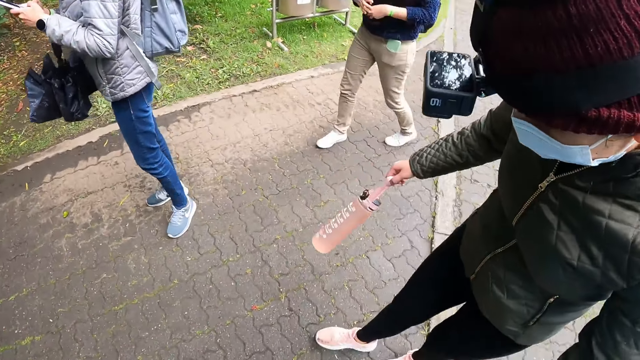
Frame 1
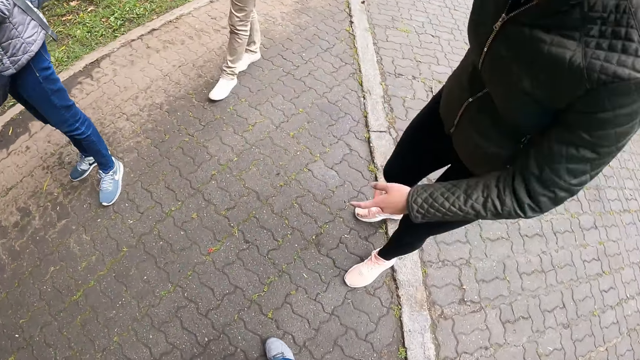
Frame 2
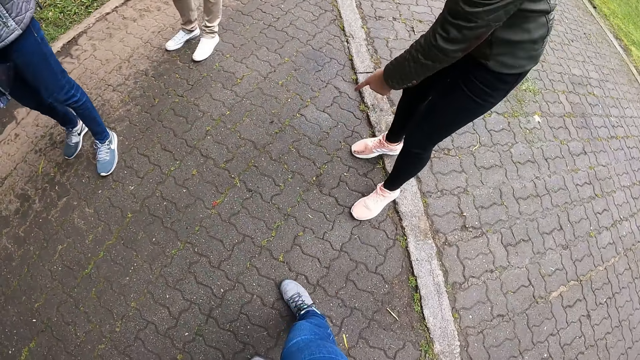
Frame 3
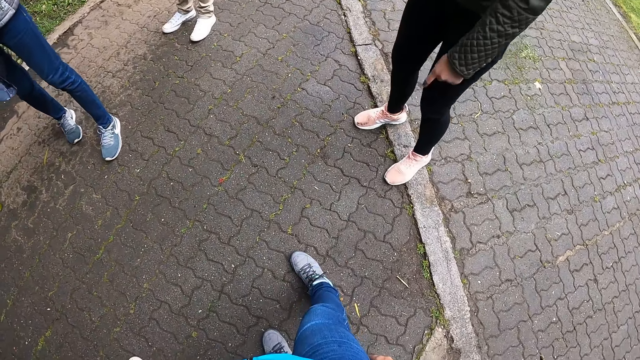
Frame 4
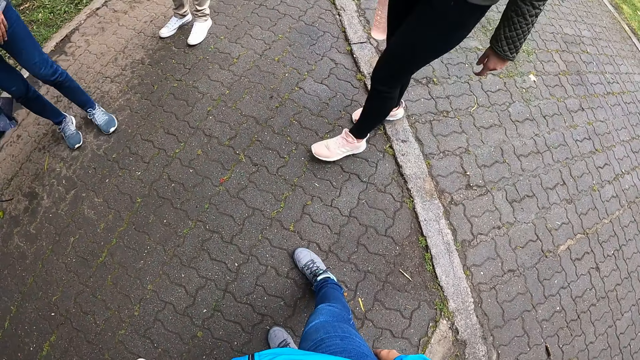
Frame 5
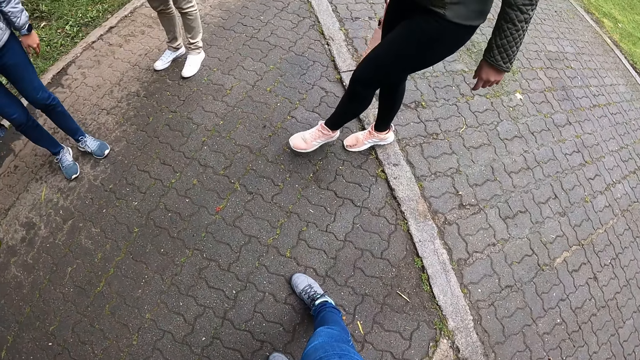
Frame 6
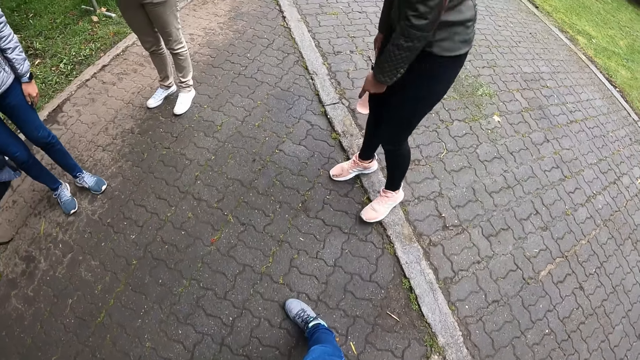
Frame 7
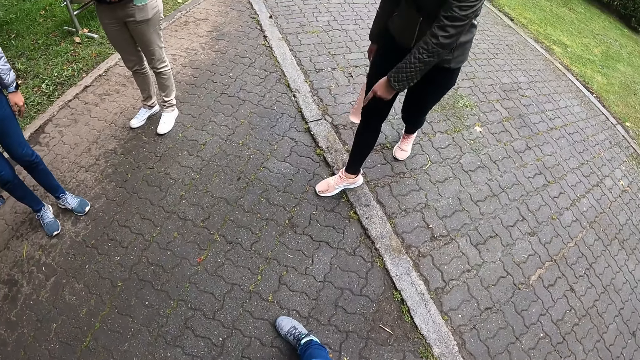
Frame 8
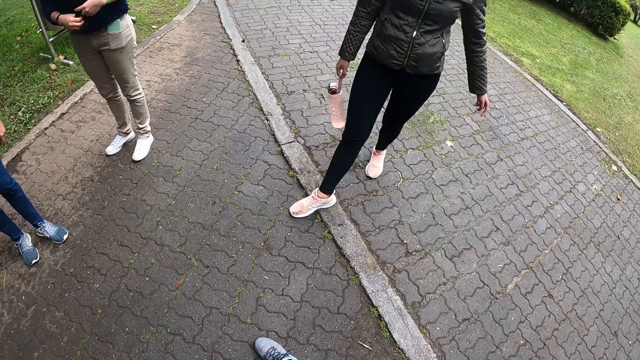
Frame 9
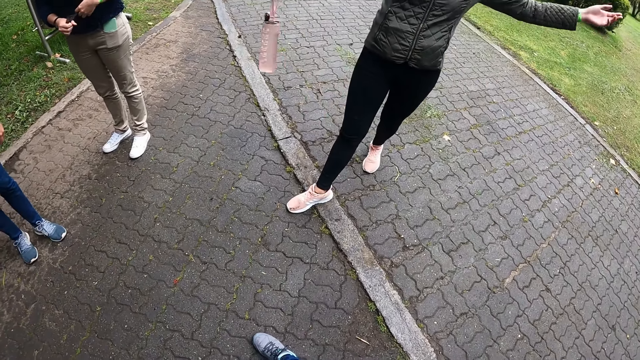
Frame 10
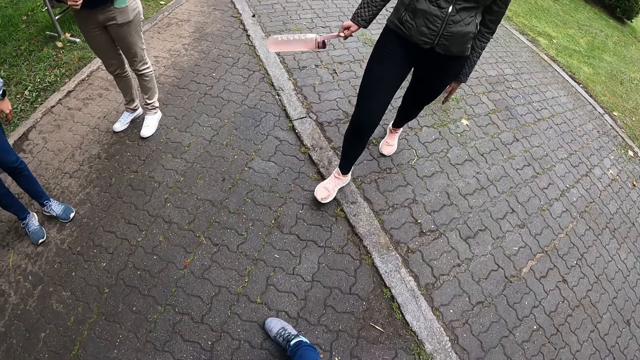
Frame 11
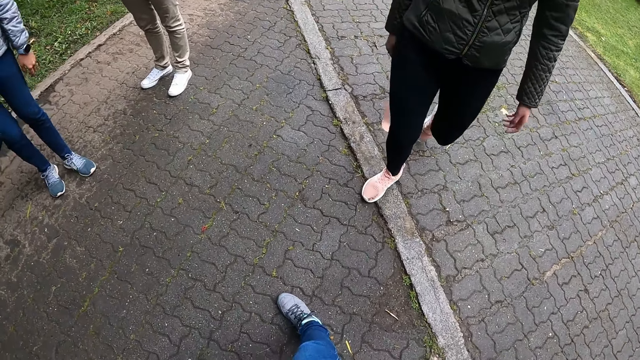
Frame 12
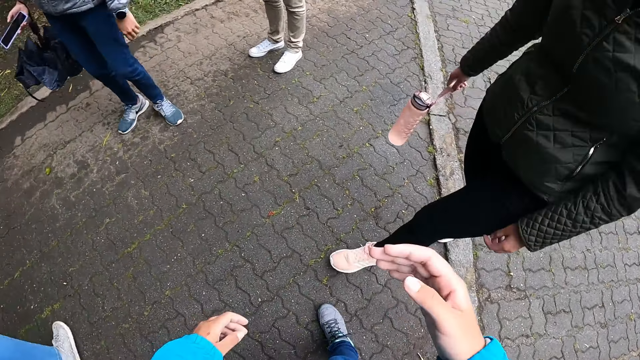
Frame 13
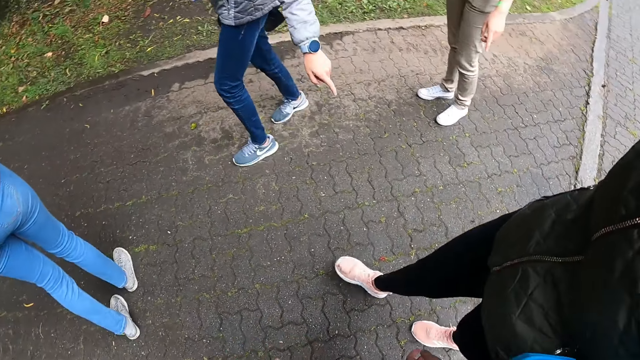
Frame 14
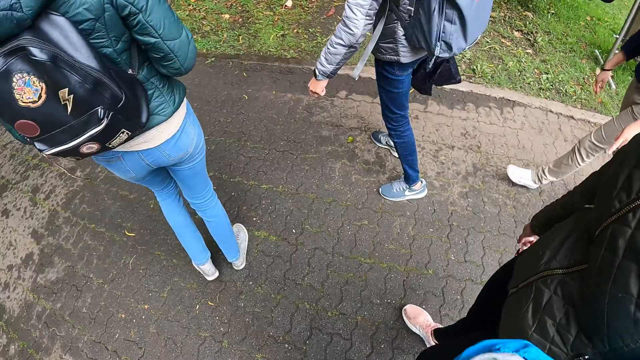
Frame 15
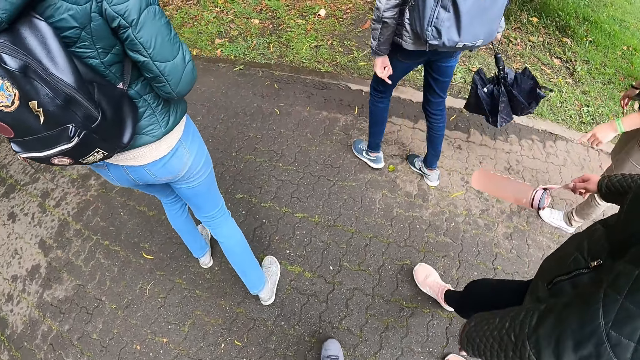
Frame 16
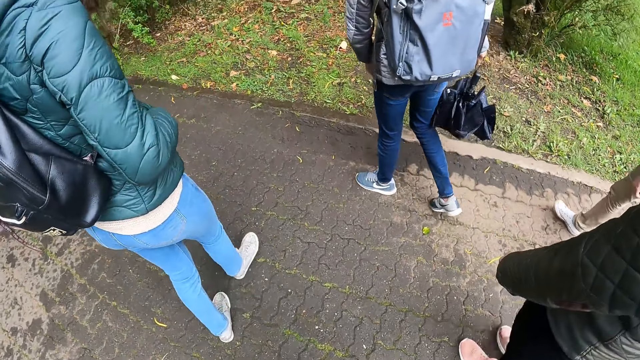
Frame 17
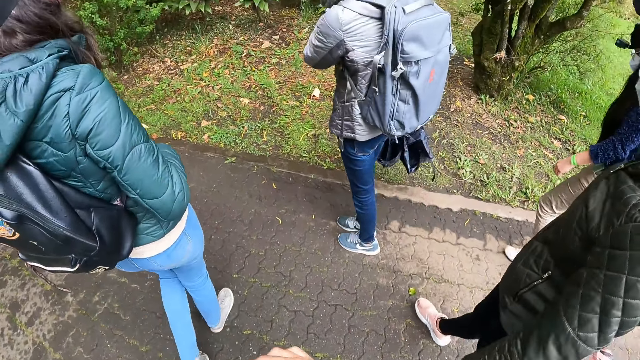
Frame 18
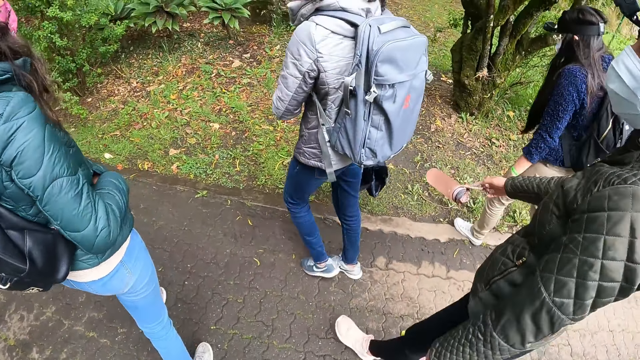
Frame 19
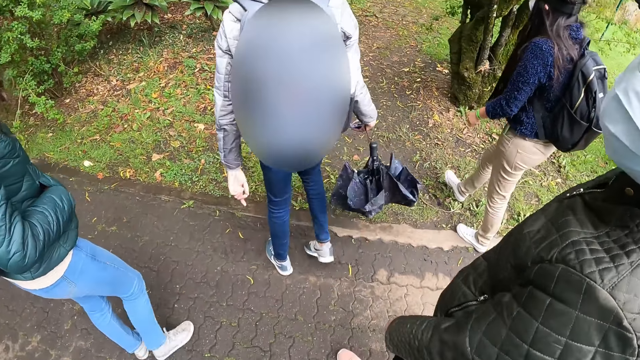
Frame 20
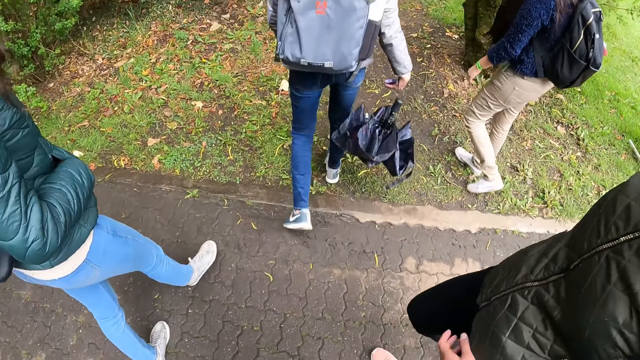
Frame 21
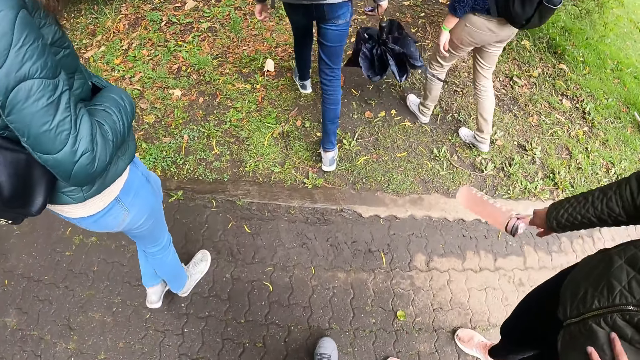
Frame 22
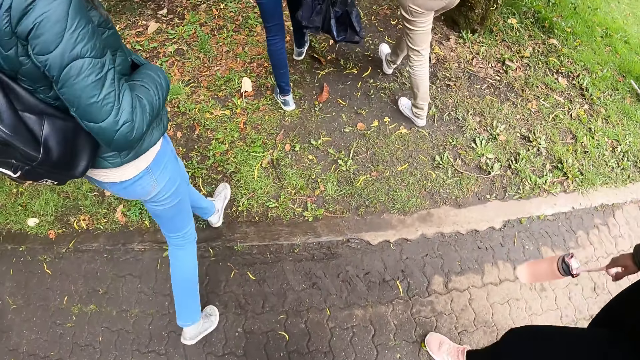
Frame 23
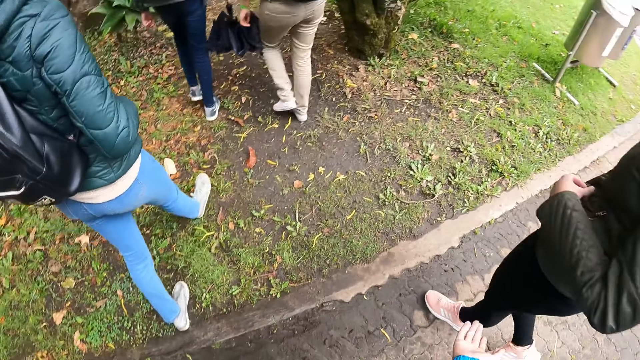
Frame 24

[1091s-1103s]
The camera wearer looks around. A woman moves her hands. The woman drops her hands. The camera wearer moves a hand. Another woman points. The women walk on the road.

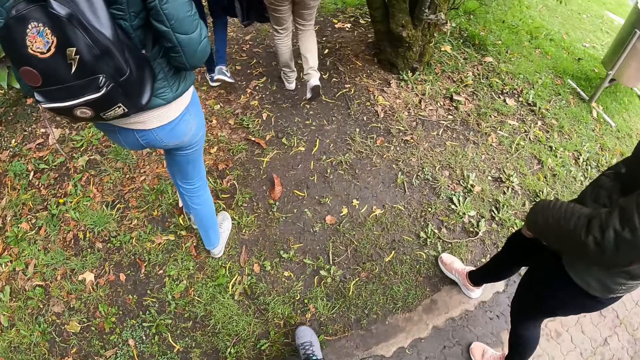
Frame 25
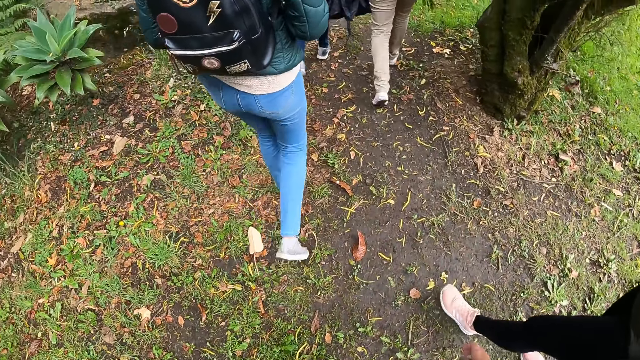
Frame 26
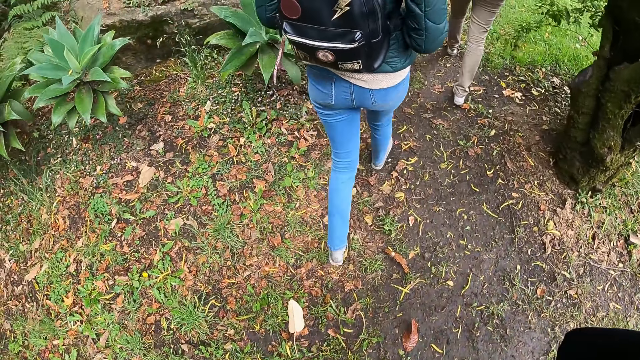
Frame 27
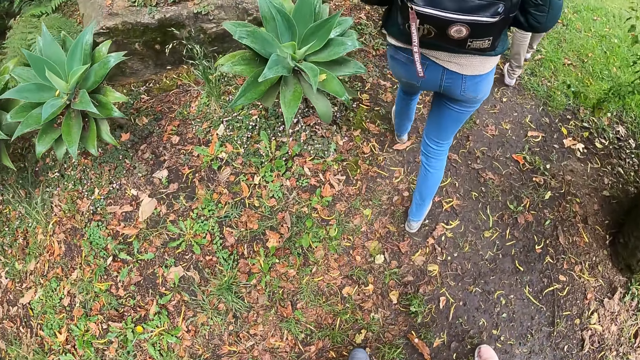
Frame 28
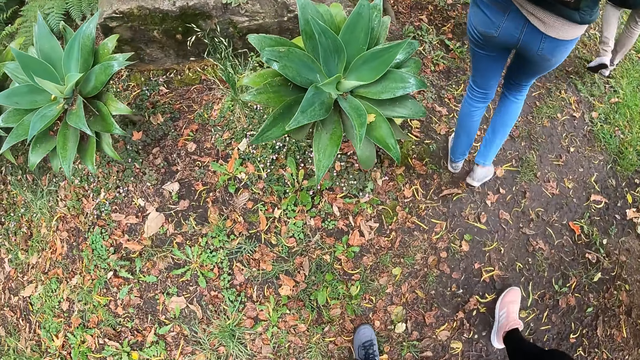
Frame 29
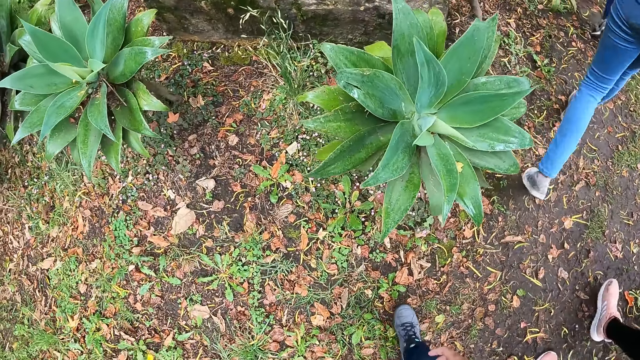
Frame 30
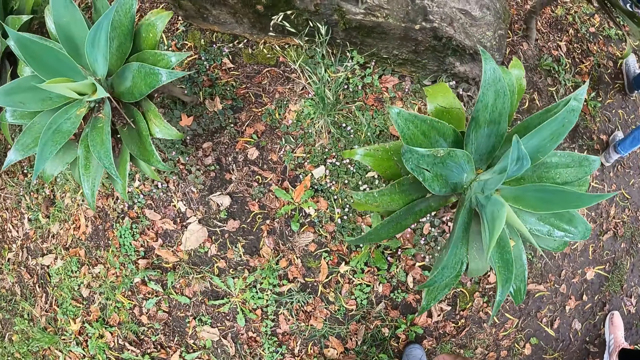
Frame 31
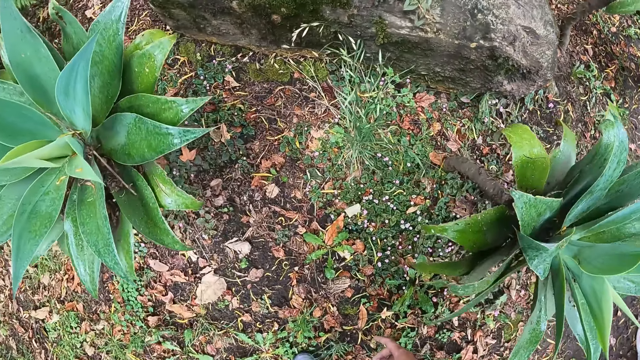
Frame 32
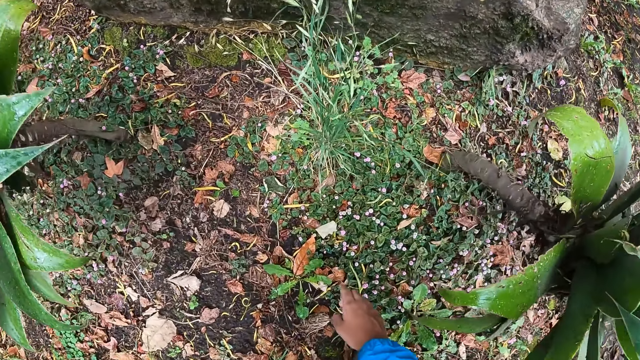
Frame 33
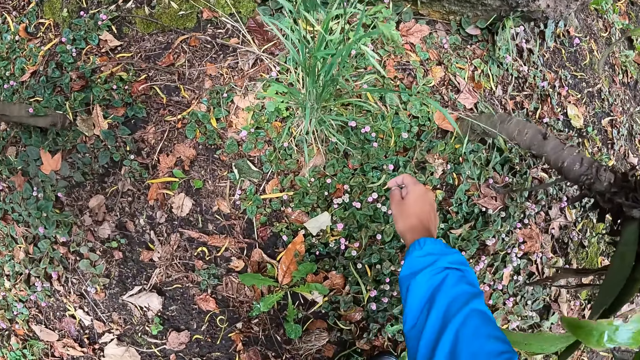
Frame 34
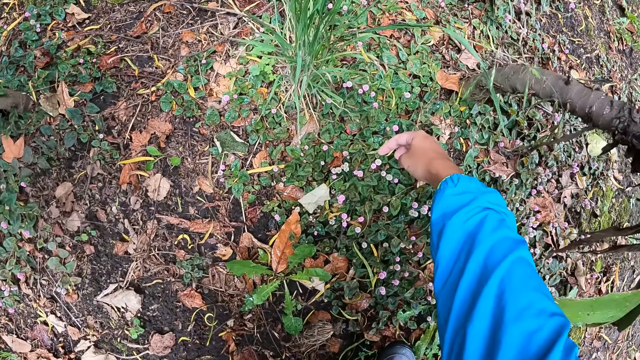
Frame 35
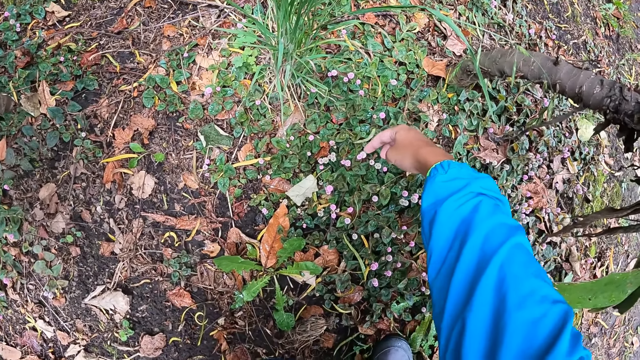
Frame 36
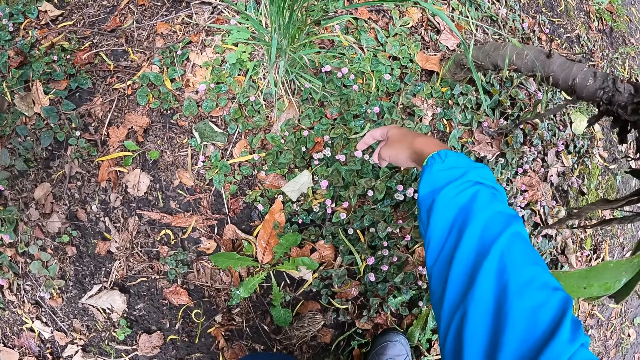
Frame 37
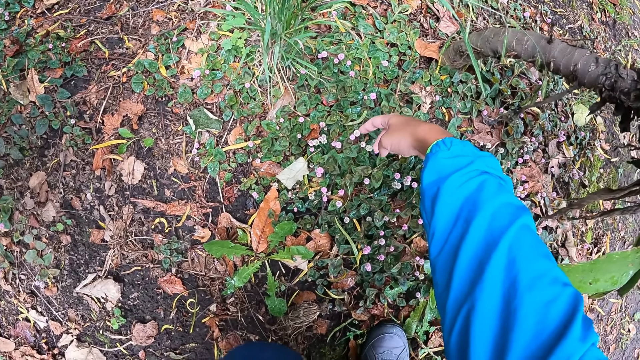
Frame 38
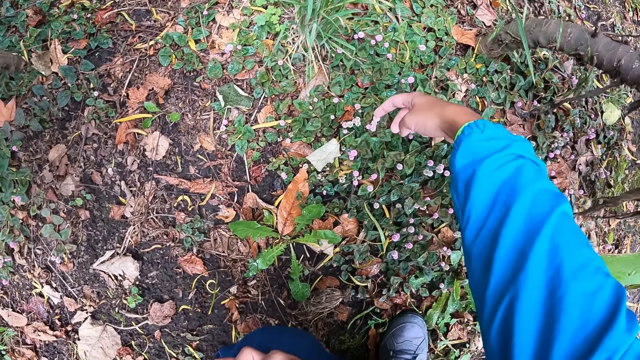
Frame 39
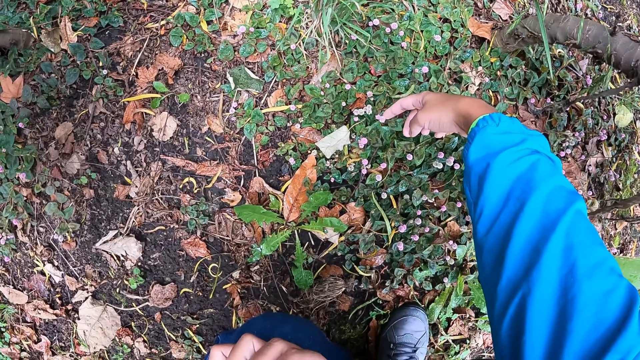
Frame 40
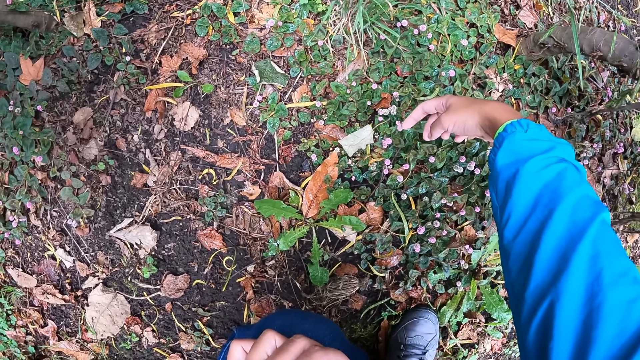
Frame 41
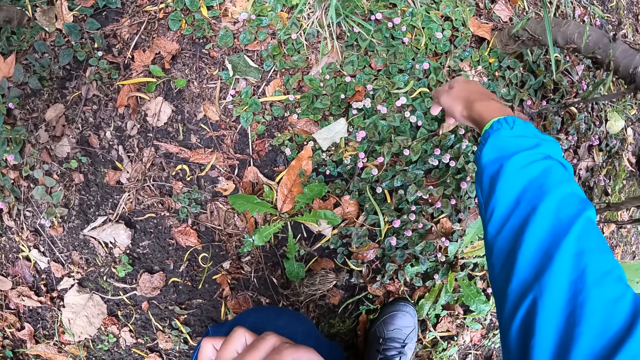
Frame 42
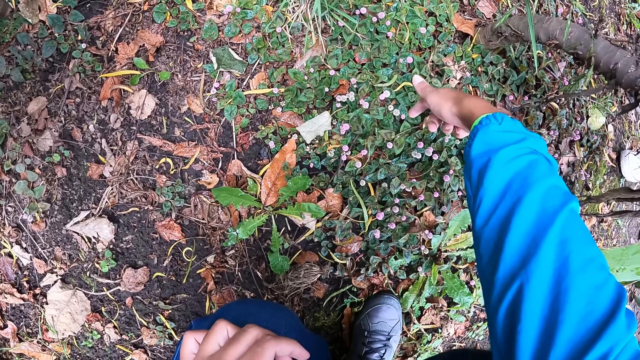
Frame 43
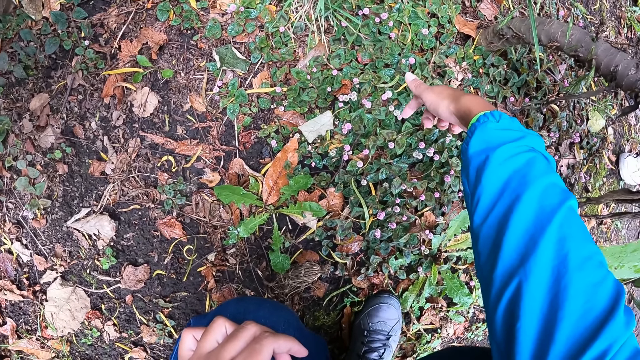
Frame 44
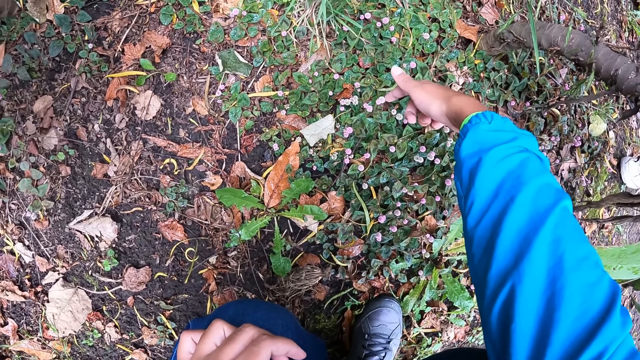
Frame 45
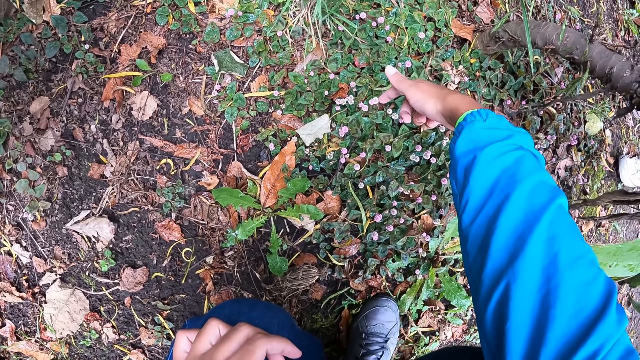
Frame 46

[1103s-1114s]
The camera wearer touches a plant on the ground with her right hand.
